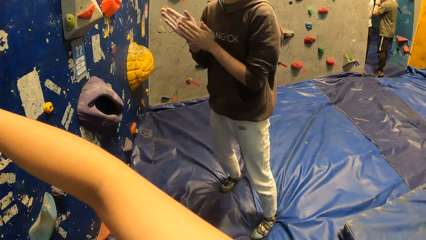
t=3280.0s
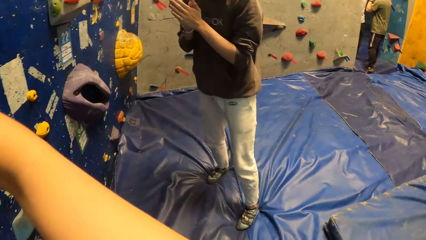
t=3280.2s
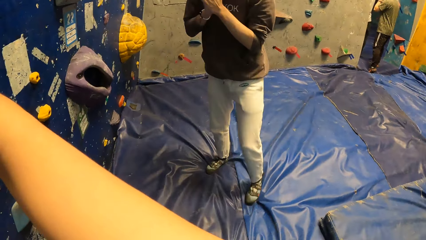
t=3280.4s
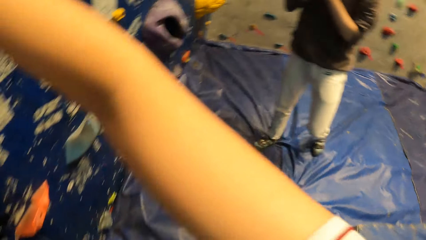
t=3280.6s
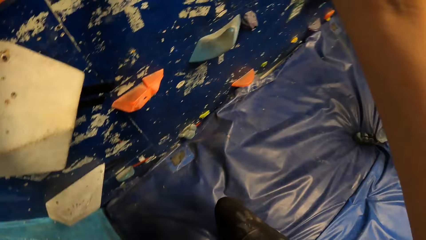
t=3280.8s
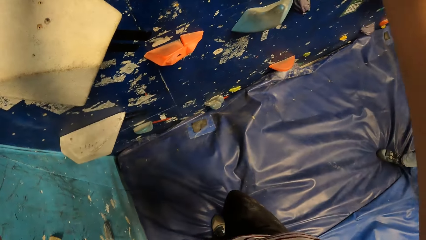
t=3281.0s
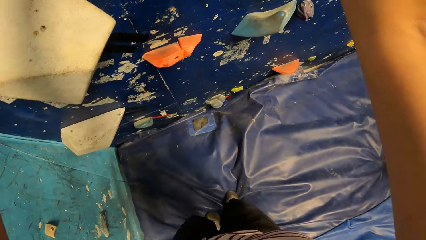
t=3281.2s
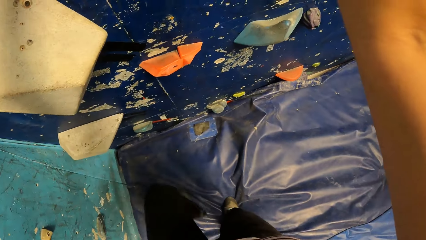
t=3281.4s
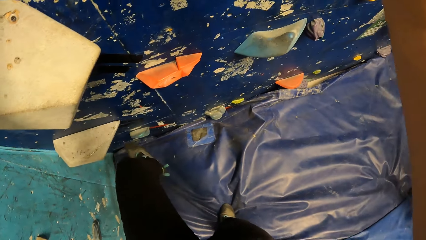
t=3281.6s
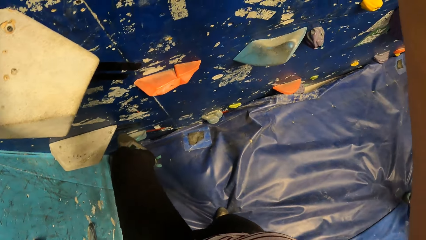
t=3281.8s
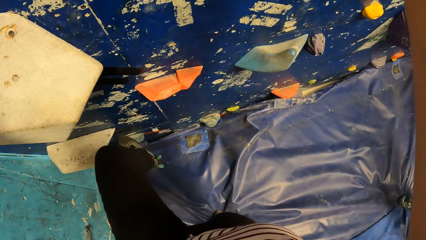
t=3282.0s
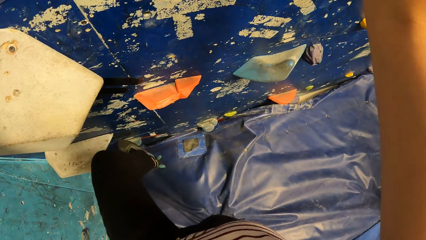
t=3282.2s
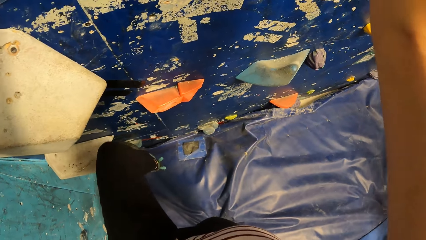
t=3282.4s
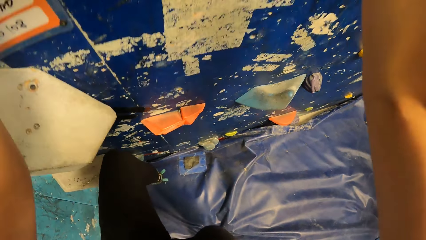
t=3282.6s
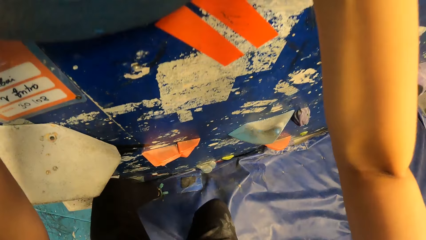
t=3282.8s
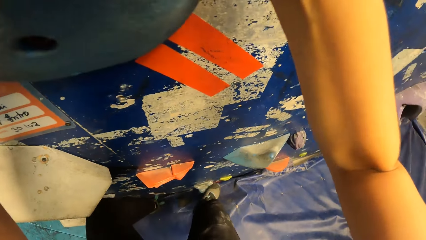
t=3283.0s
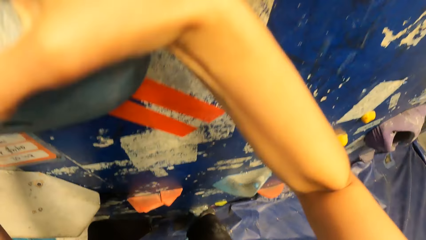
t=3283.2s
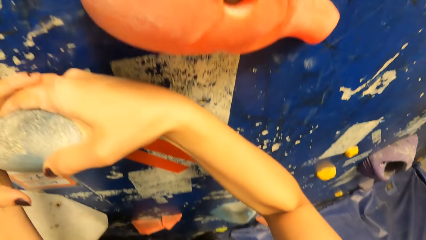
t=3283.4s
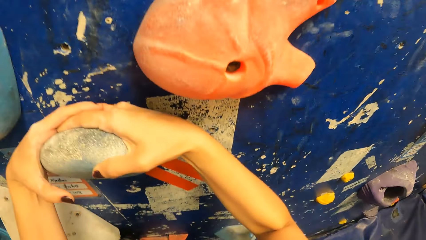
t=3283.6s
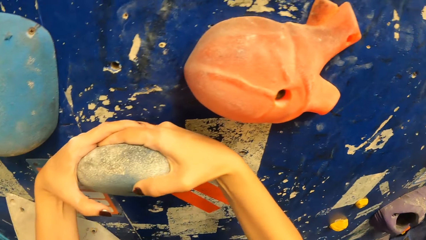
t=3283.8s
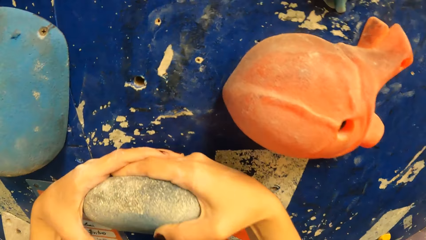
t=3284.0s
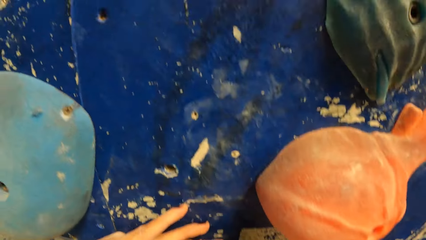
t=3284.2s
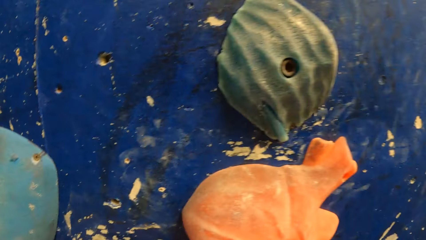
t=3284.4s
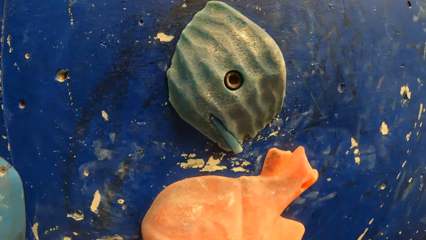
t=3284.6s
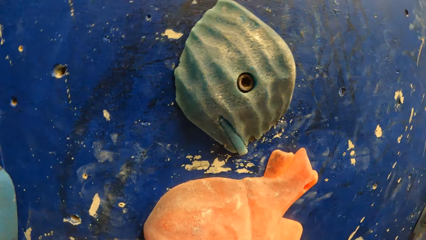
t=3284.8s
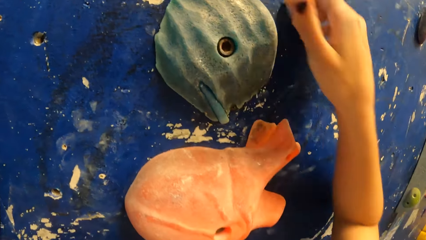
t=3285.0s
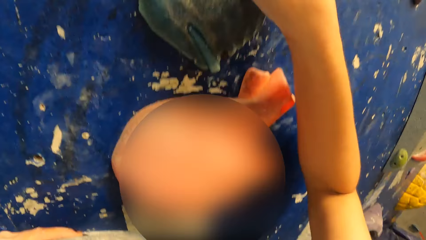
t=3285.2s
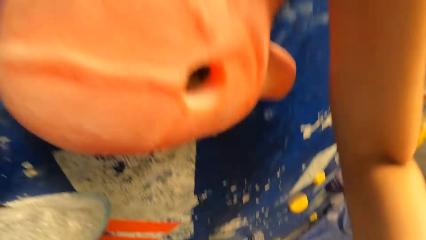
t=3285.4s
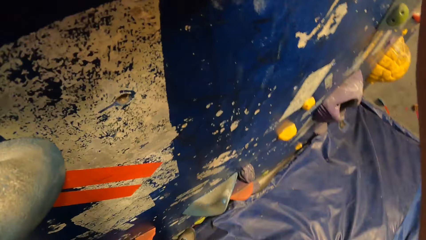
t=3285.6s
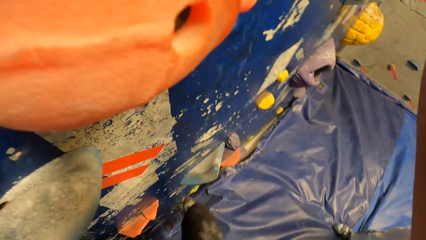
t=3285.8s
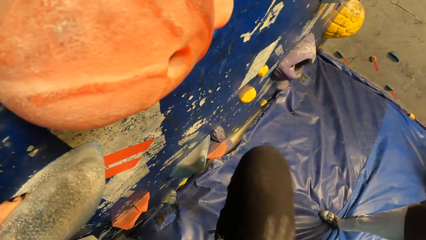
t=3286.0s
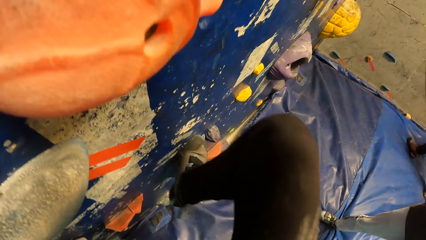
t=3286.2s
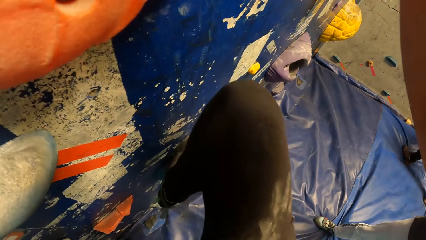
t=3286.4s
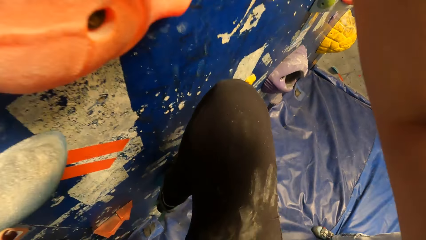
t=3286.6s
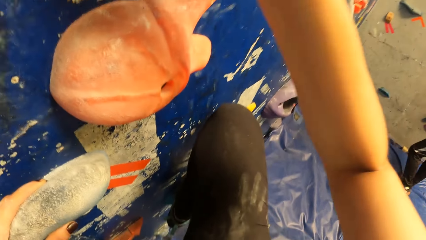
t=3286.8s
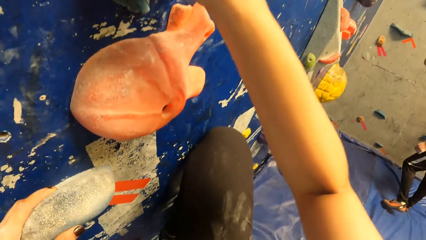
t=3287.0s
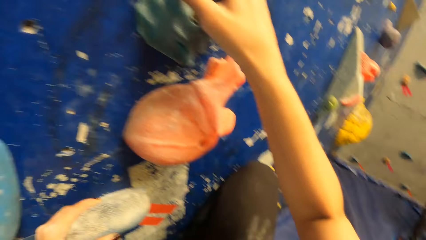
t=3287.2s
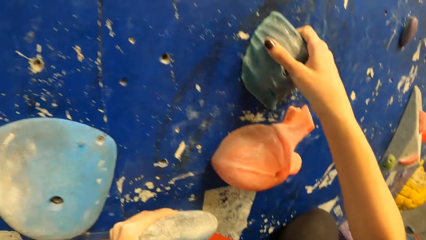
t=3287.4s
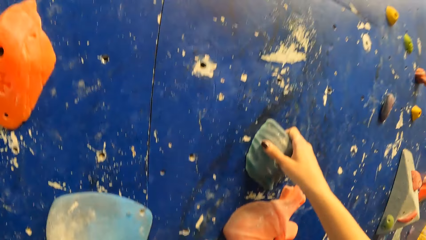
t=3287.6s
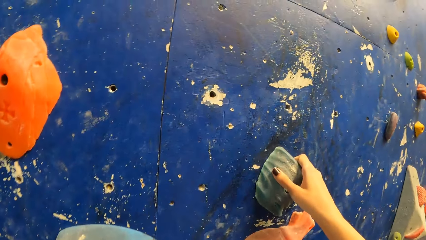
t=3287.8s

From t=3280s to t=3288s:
The camera wearer climbs the bouldering wall with the climbing holds on it with her hands and legs.

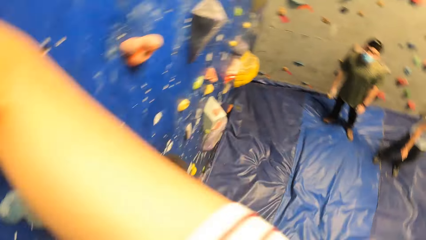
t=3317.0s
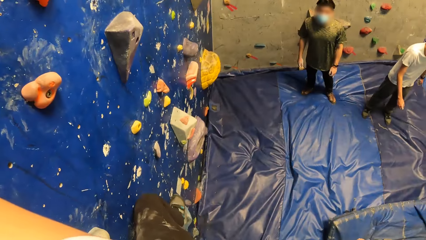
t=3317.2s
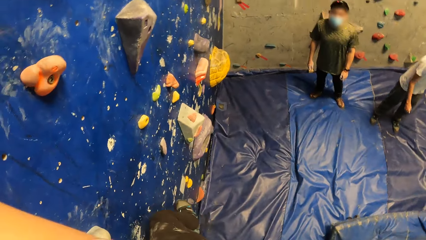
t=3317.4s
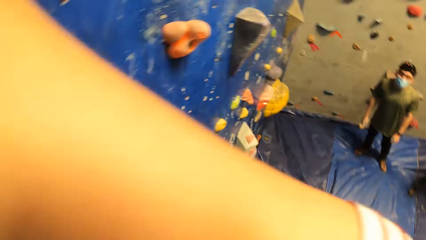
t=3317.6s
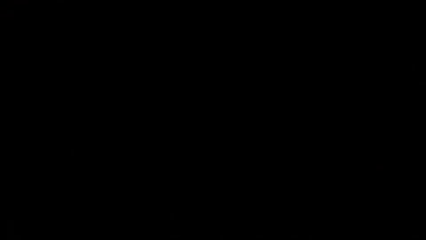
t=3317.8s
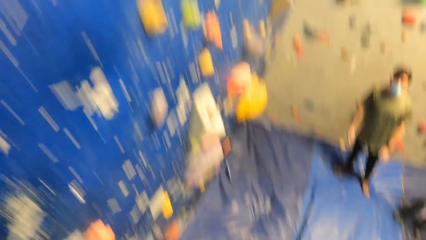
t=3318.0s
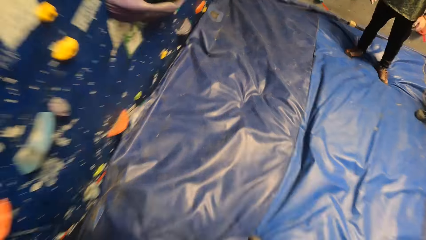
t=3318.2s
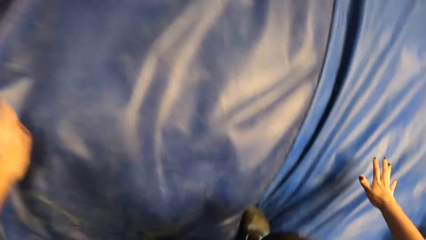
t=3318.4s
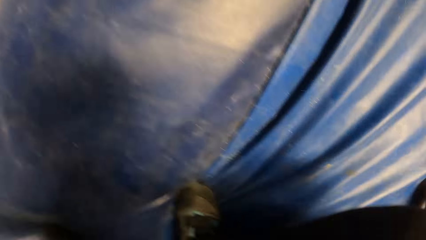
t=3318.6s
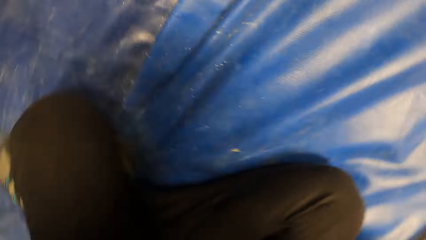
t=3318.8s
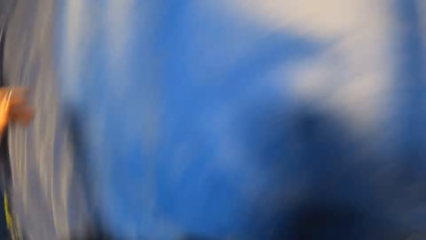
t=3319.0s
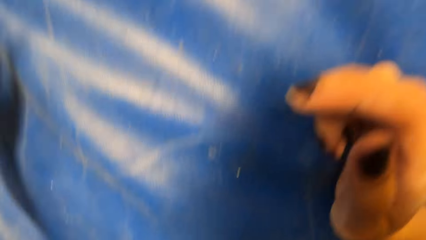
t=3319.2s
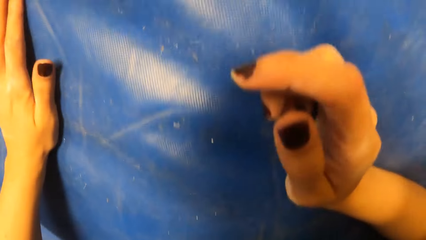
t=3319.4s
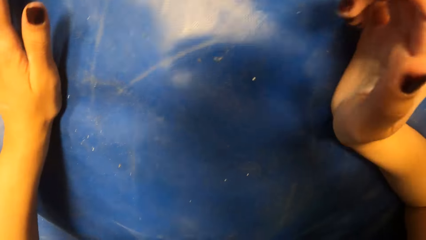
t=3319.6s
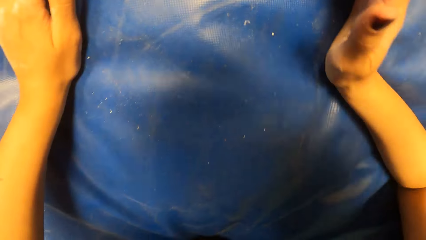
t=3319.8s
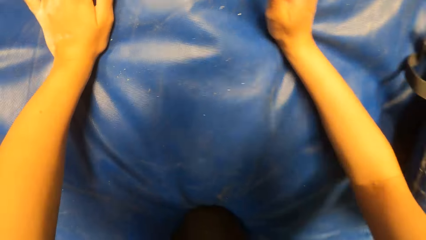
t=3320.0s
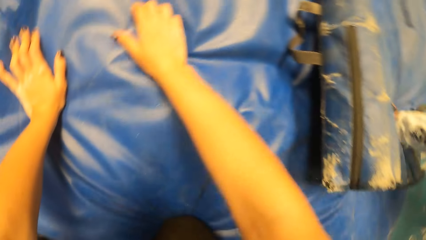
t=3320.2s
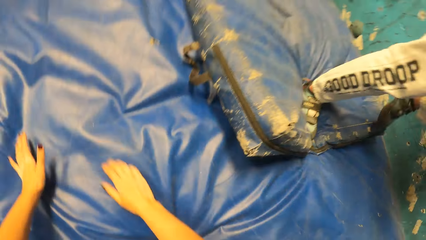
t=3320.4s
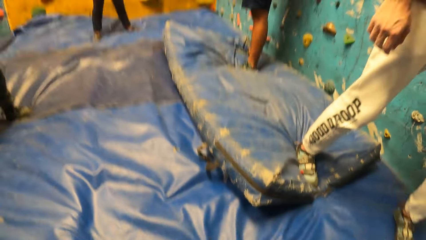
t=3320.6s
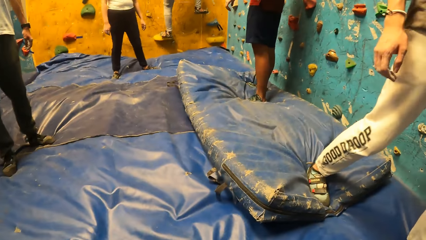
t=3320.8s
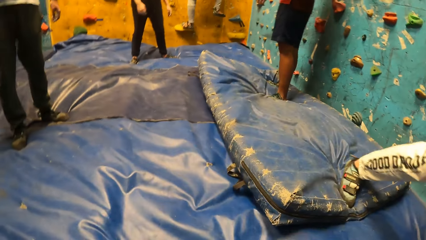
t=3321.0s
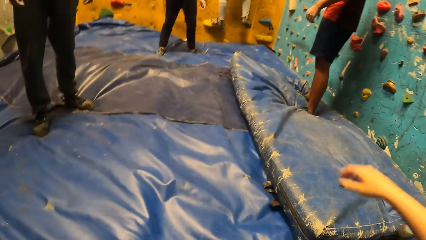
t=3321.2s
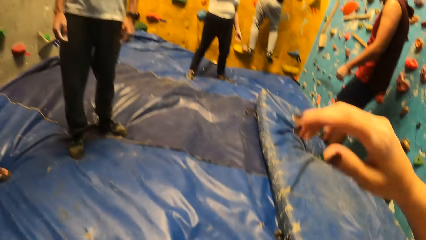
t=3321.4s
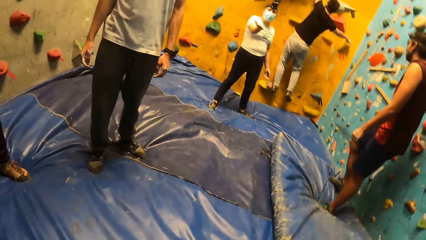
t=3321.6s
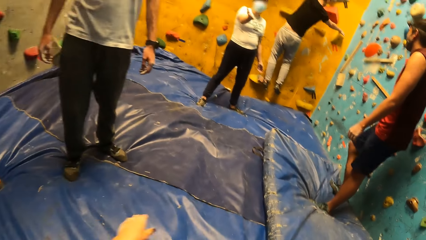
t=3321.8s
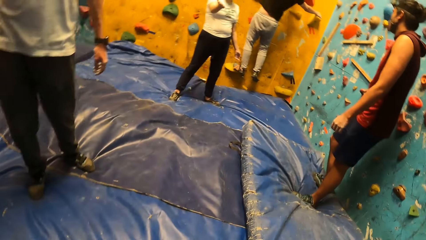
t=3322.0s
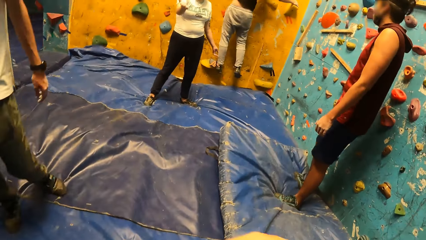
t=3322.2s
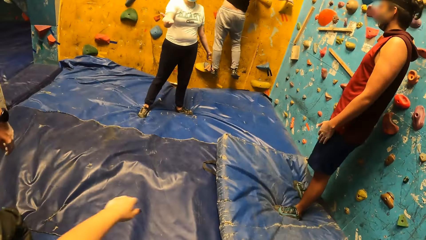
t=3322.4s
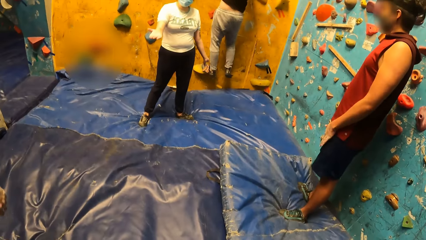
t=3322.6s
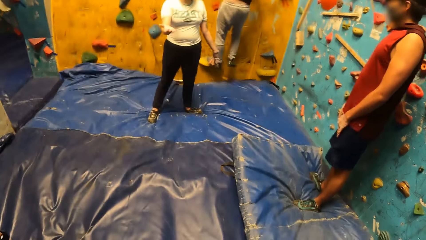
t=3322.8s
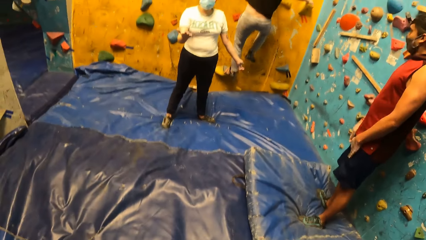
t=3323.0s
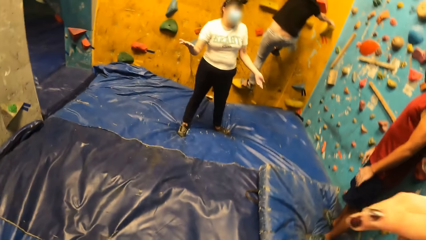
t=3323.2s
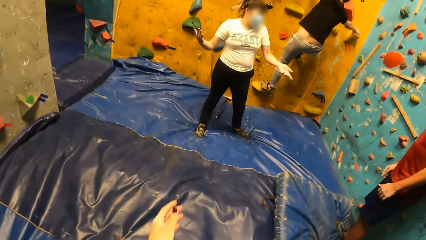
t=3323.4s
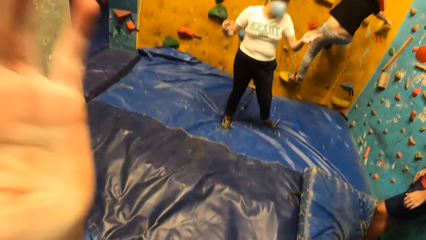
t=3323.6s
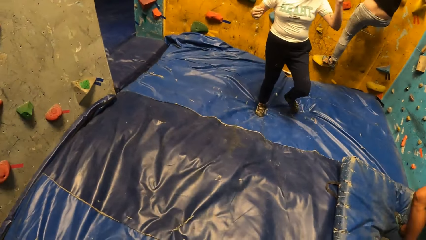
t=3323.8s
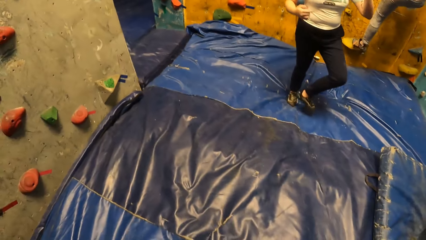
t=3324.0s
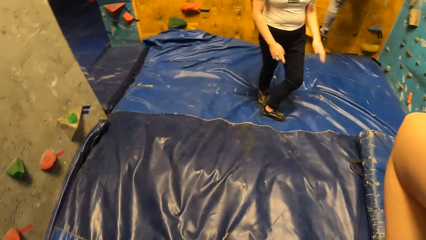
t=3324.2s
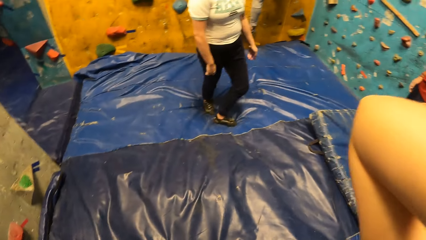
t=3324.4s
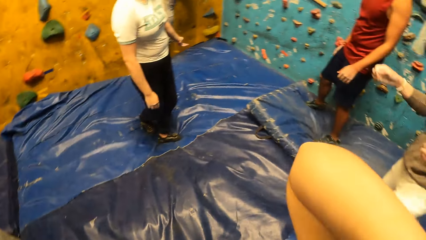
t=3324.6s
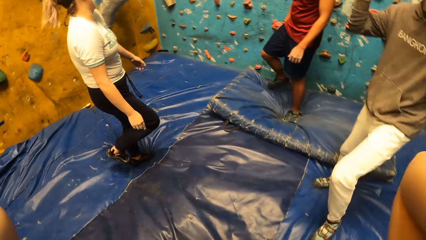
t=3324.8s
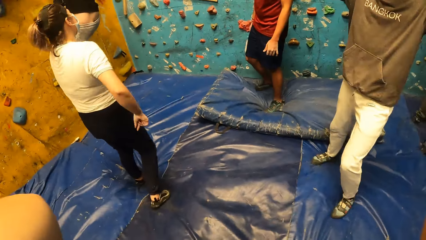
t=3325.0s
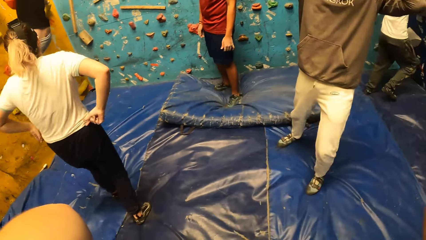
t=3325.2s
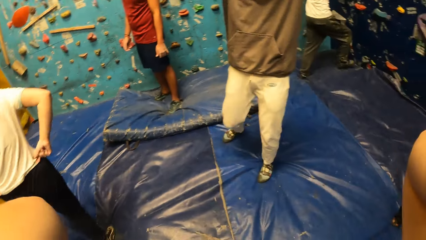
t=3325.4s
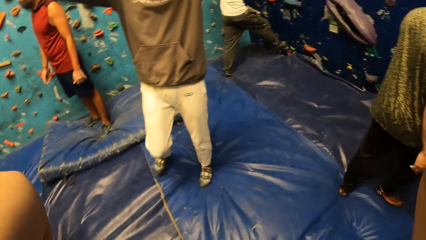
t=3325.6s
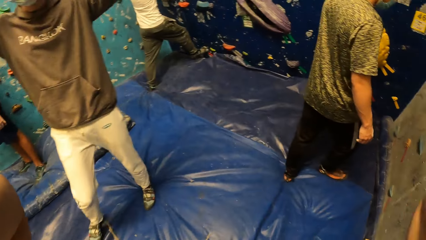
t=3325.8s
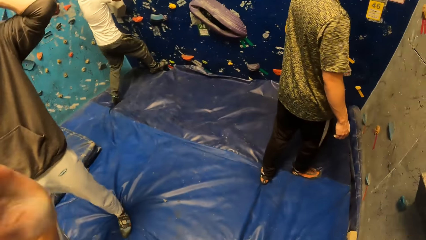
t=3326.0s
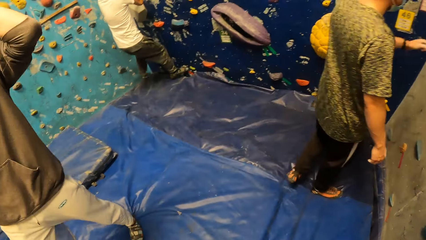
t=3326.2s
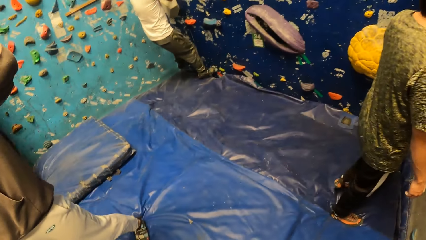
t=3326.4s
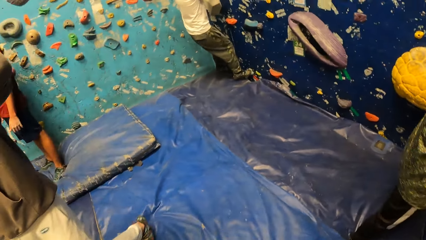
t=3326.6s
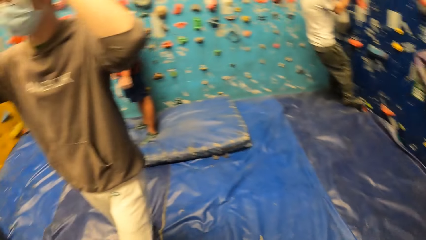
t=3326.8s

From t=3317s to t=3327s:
The camera wearer jumps down from the rock climbing game on the bouldering mat. They look around.
